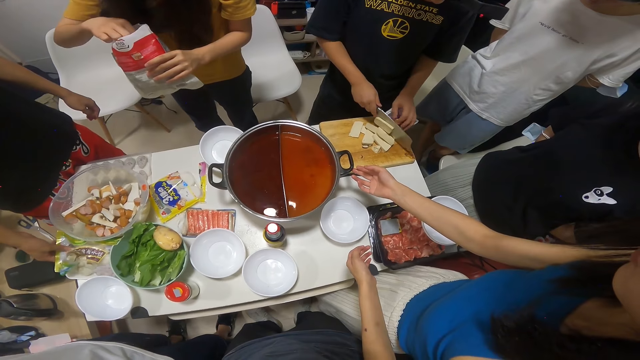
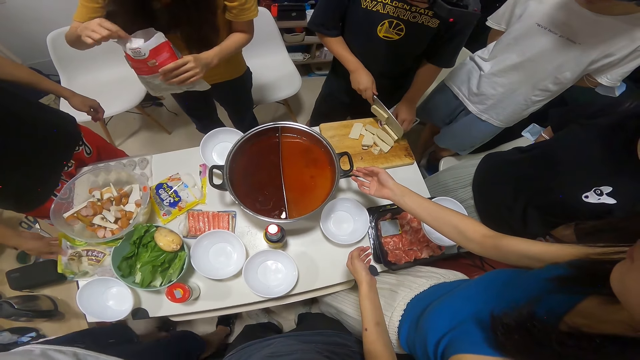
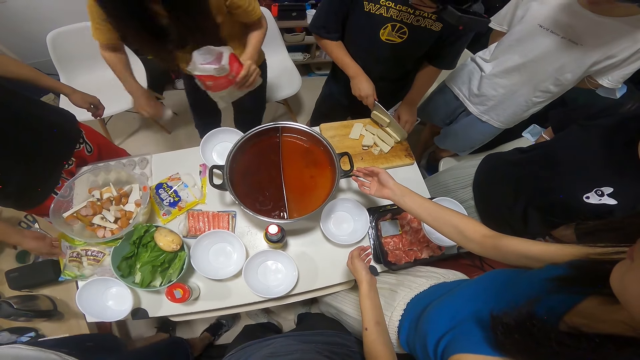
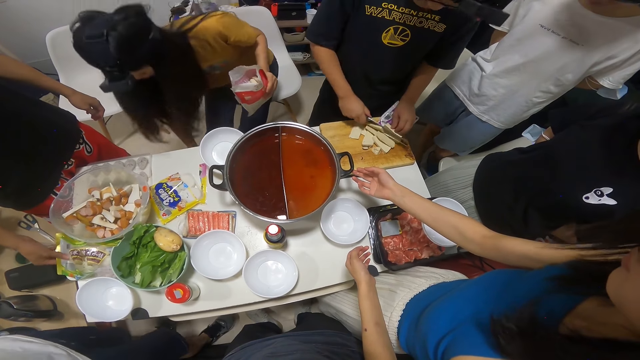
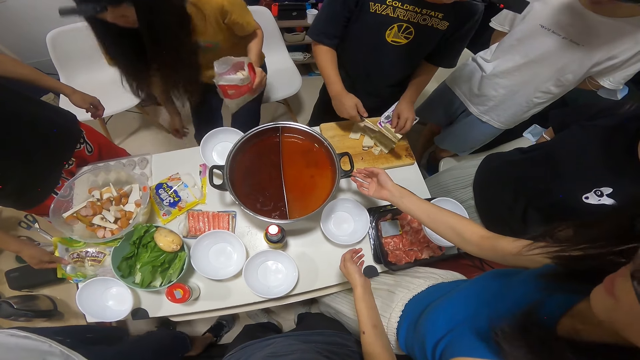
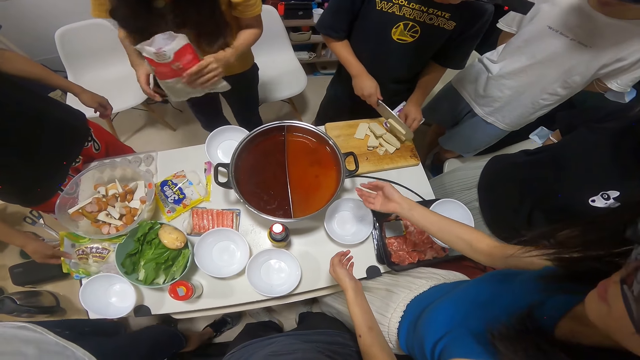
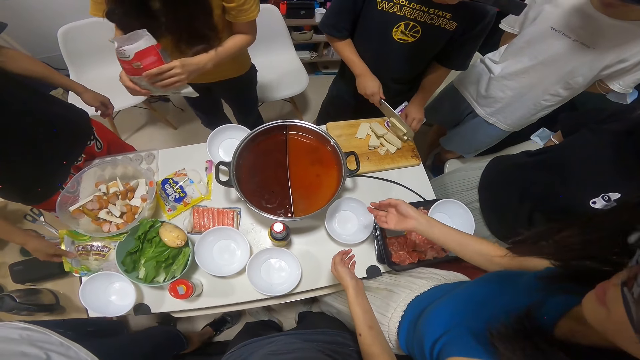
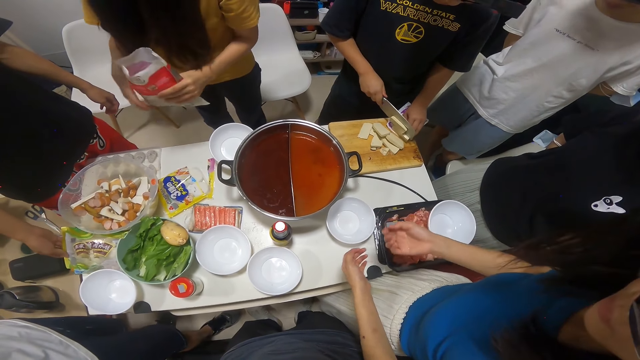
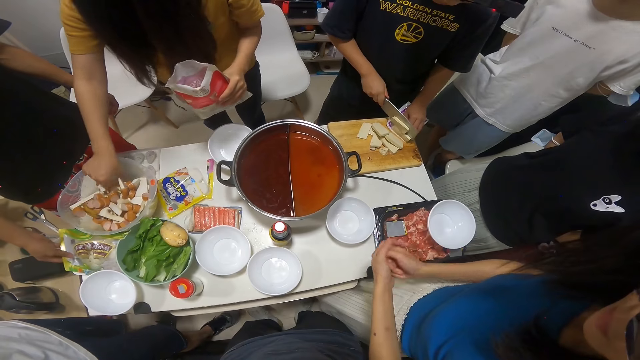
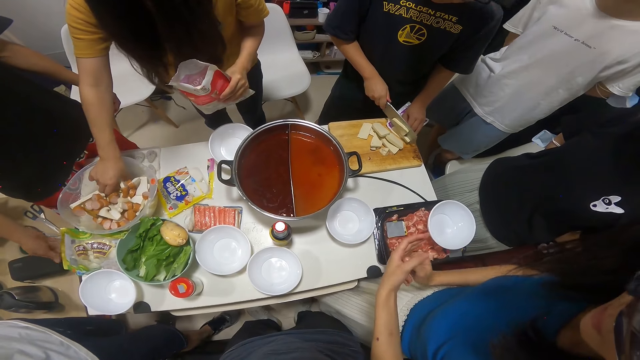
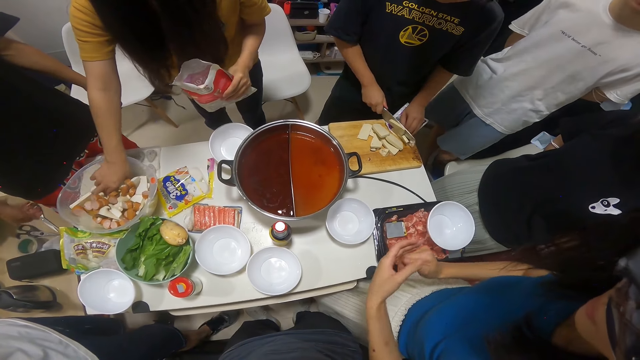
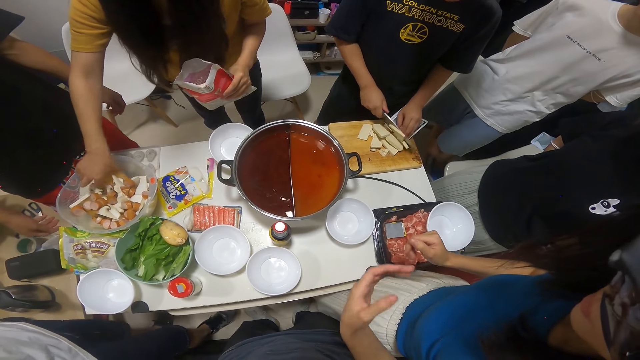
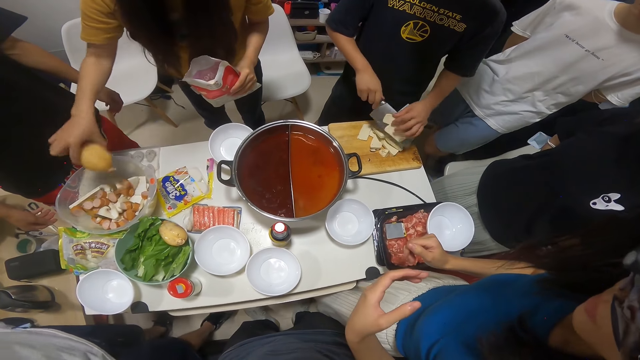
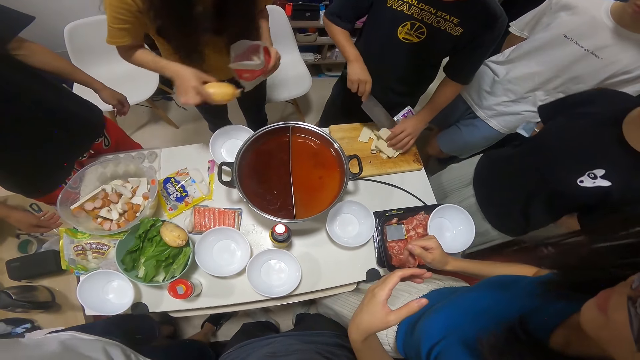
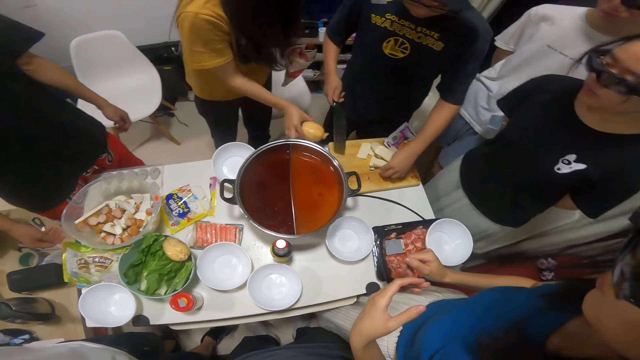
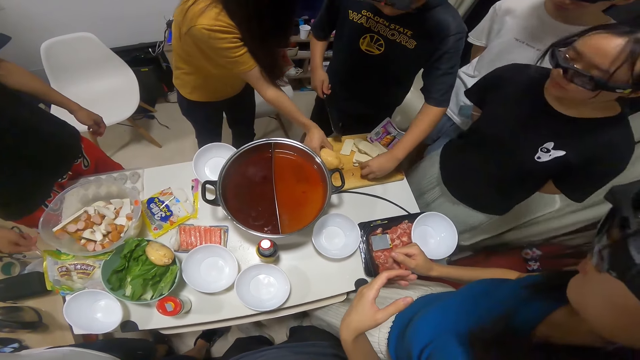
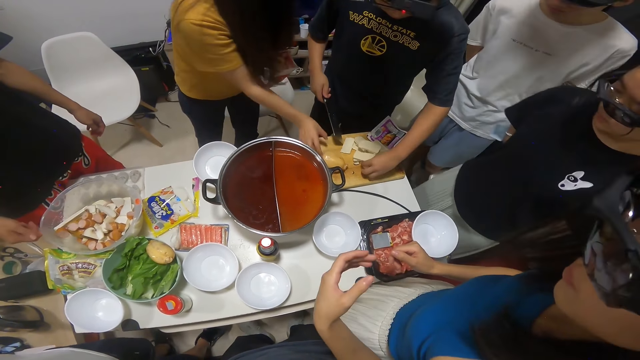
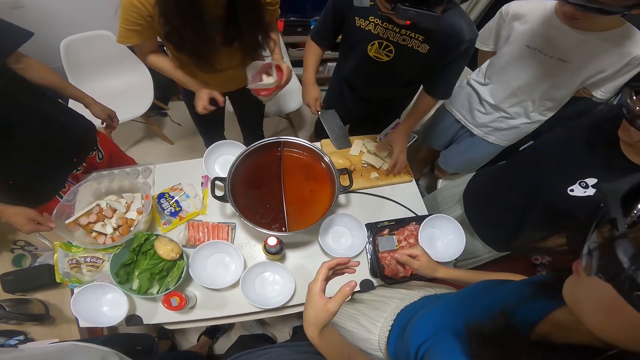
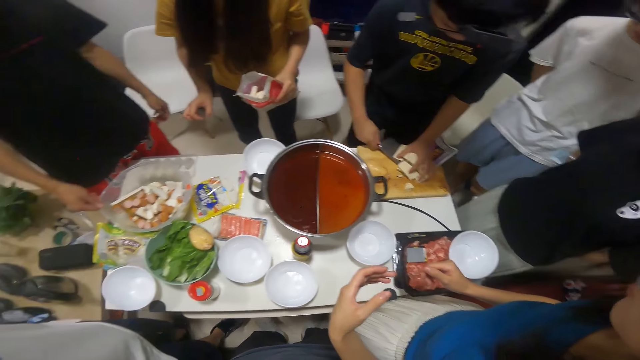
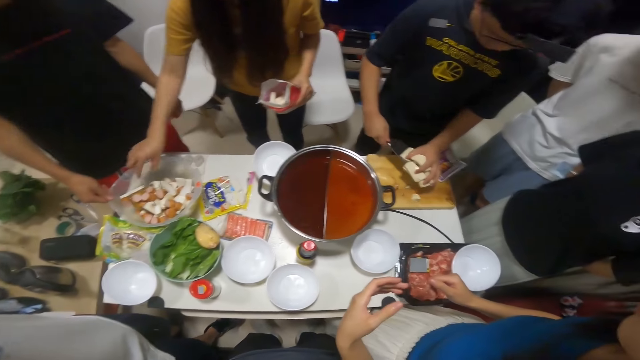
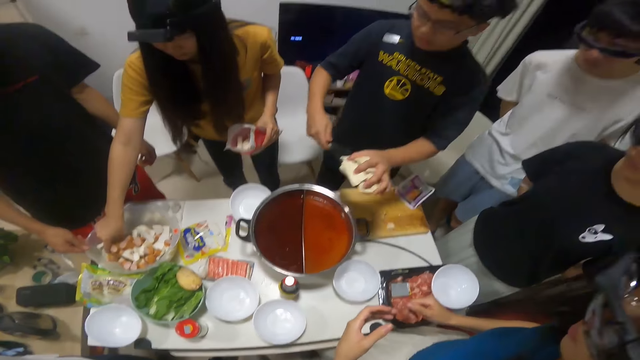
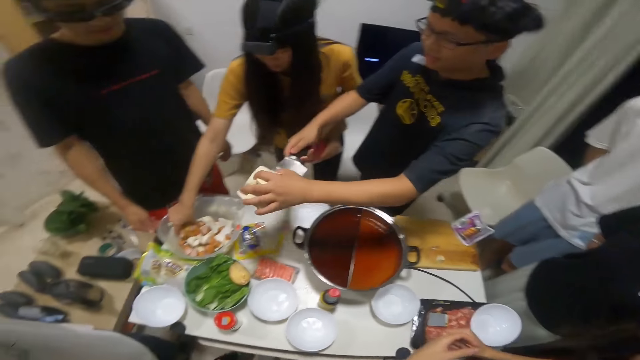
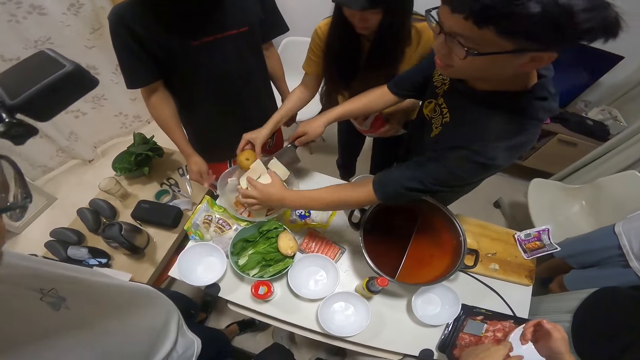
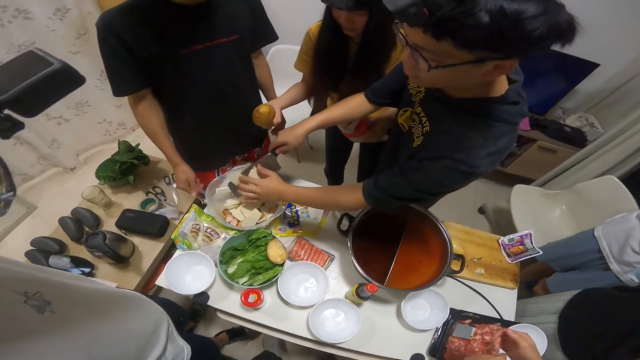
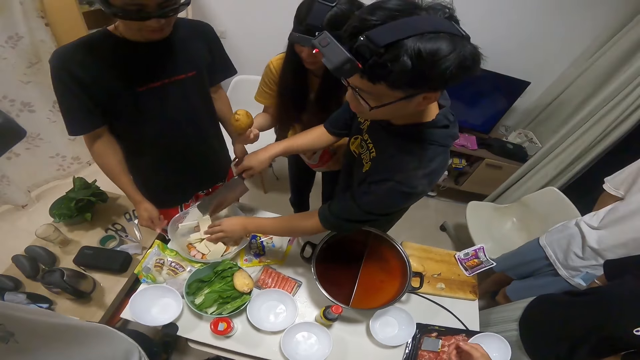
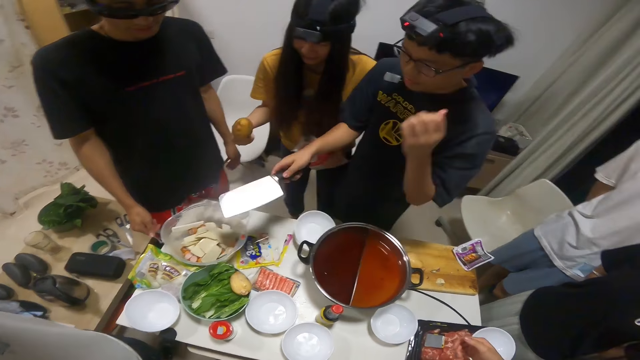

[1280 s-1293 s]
The woman removes a torn part of the sachet of peppers from inside the sachet with her right hand, puts the torn part of the sachet of peppers in her right hand into the bin under the table, and holds the sachet of peppers with both hands. The woman picks up a potato from the bowl of potato slices on the table with her right hand and drops the potato in her right hand on the chopping board on the table. A man holds the bowl of potato slices on the table with his right hand. Another man scoops the butter slices on the chopping board with the cleaver in his right hand. The second man scoops the butter slices on the chopping board with his left hand. The woman picks up a potato from the bowl of potato slices on the table with her right hand. The second man puts the butter slices in his hands into the bowl of potato slices on the table.

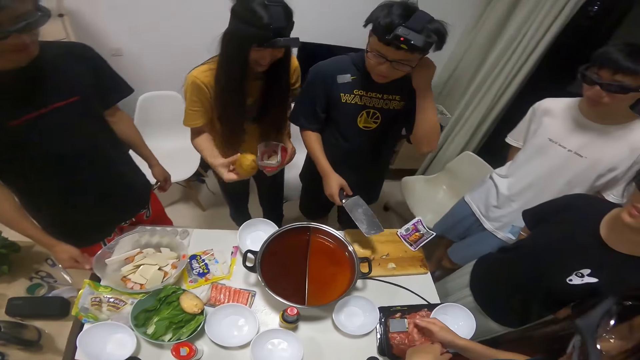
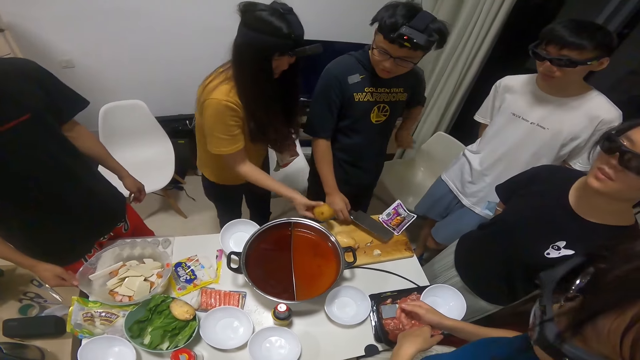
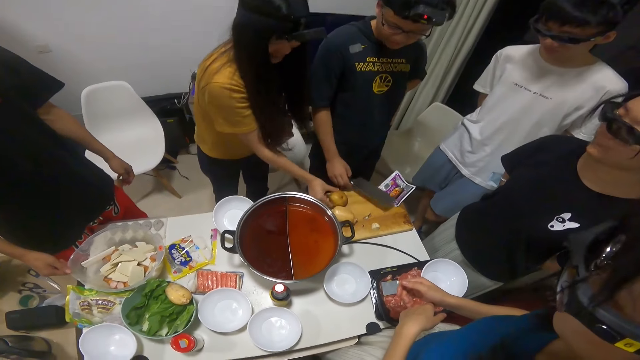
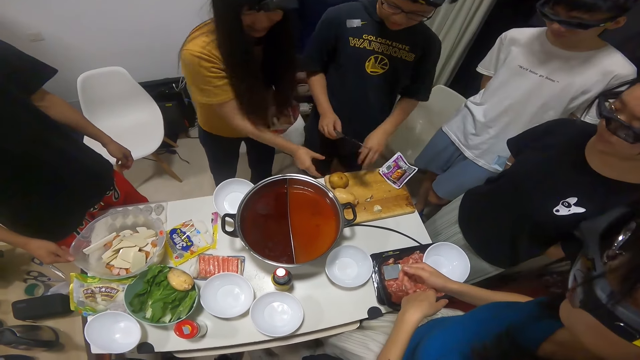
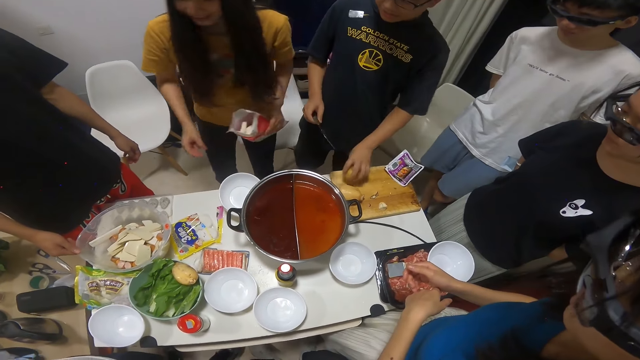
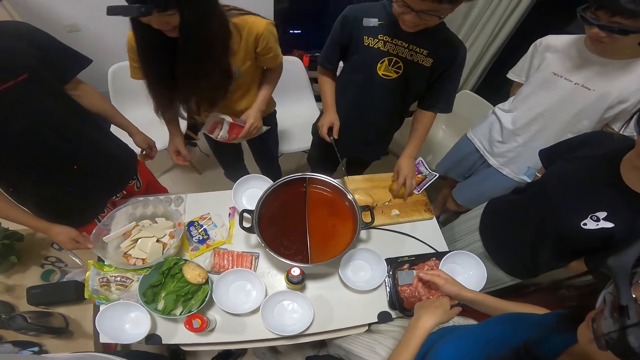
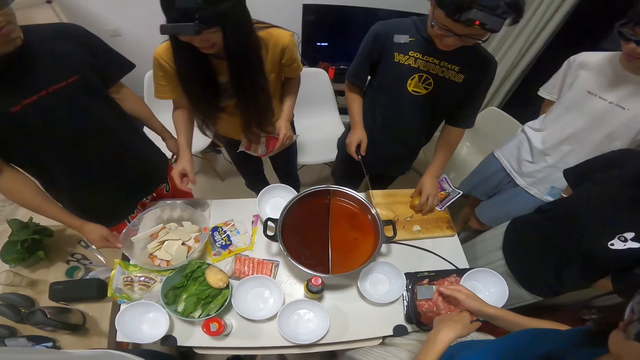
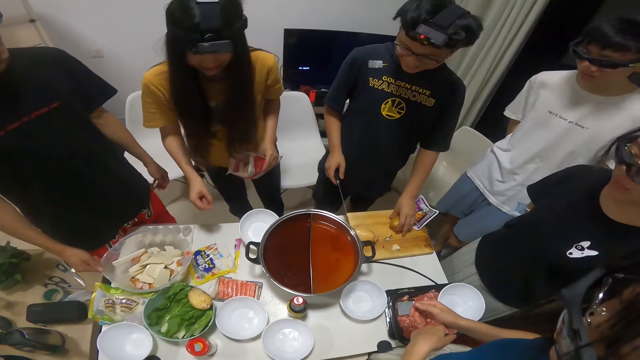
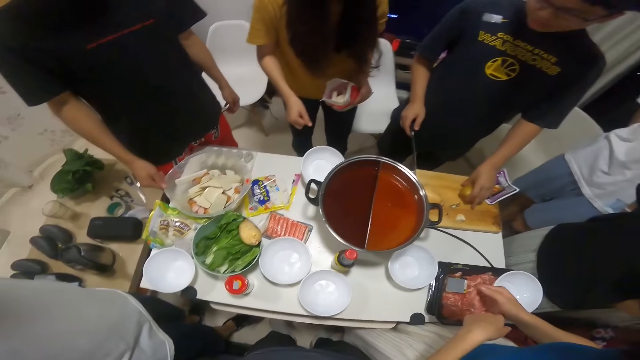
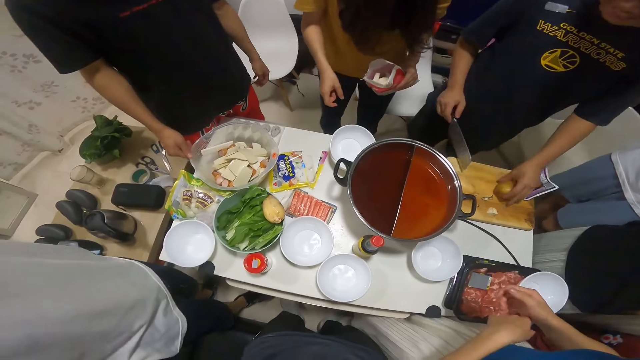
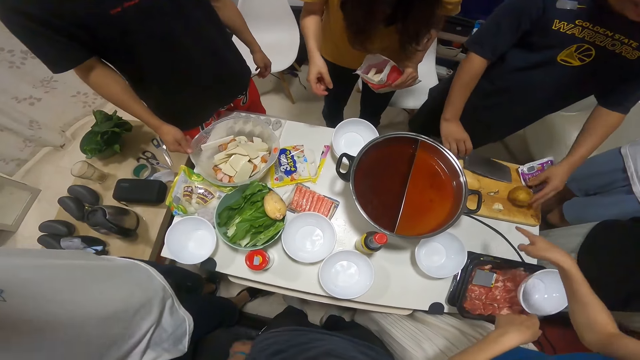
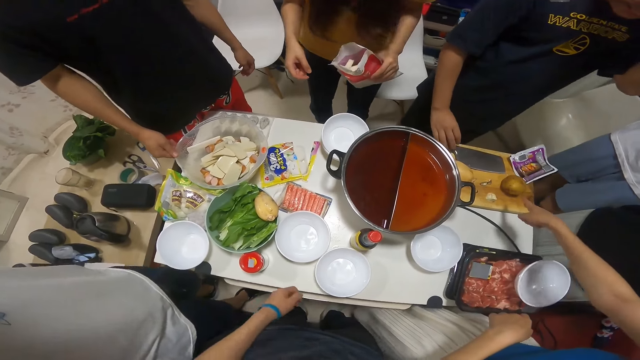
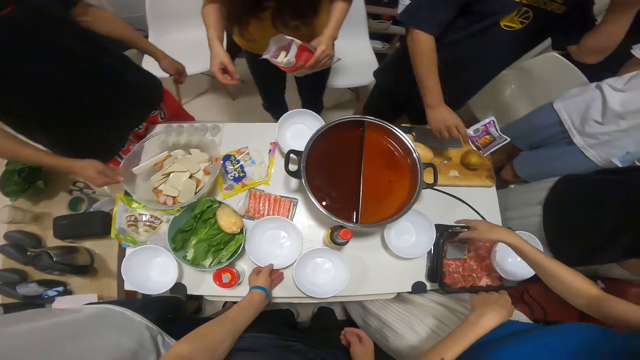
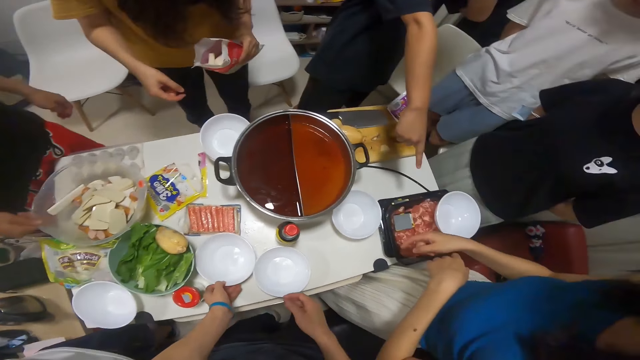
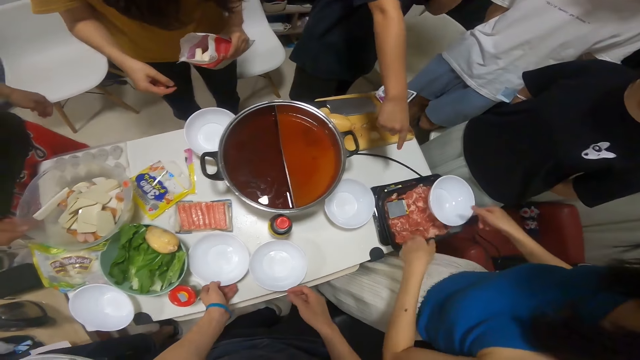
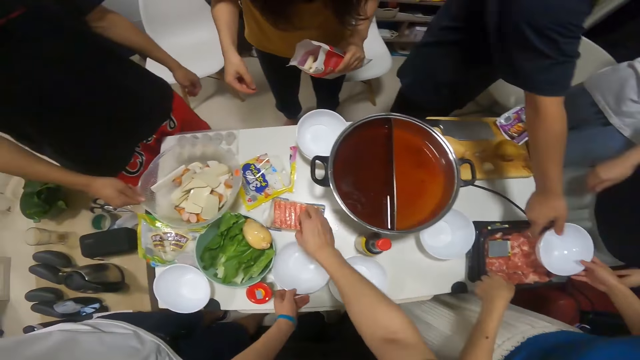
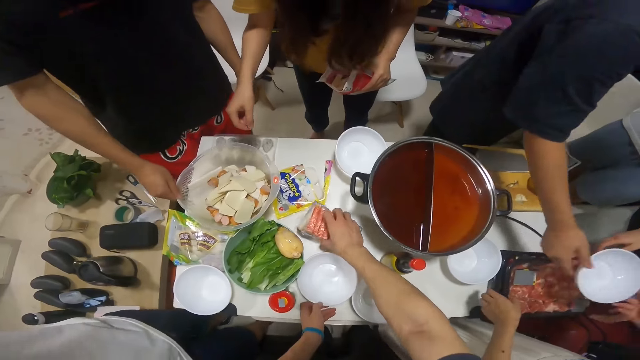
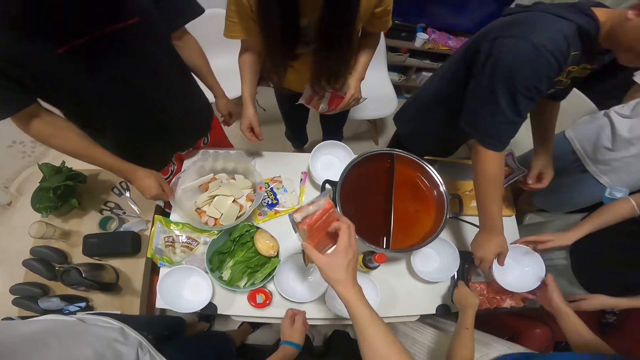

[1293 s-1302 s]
The woman drops the potato in her right hand on the chopping board on the table. A man moves the potato on the chopping board on the table with his left hand. The man drops the cleaver in his right hand on the chopping board on the table. The camera wearer moves the plate on the table with her left hand. Another woman lifts a nylon covered tray of raw meat from the table with both hands. The camera wearer picks up the pack of sausage from the table with her right hand. Another woman lifts the nylon covered tray of raw meat from the table with both hands.
